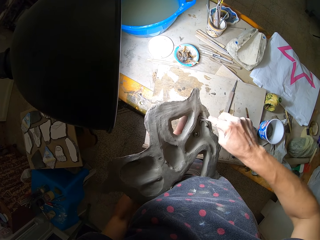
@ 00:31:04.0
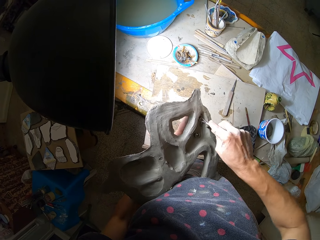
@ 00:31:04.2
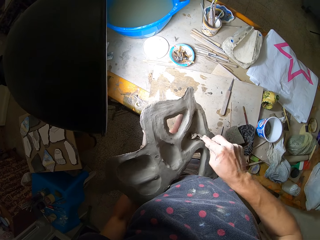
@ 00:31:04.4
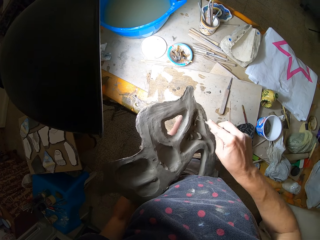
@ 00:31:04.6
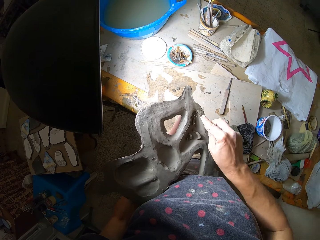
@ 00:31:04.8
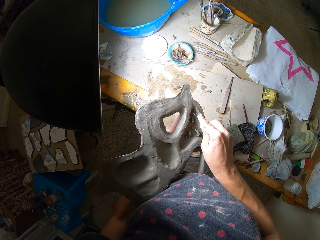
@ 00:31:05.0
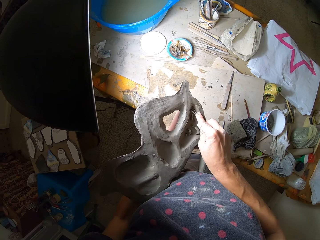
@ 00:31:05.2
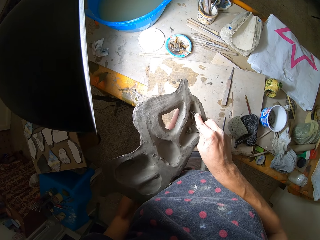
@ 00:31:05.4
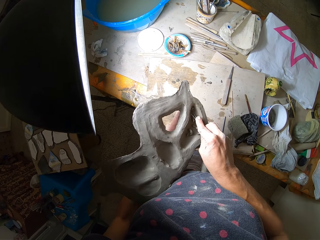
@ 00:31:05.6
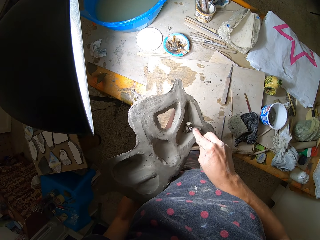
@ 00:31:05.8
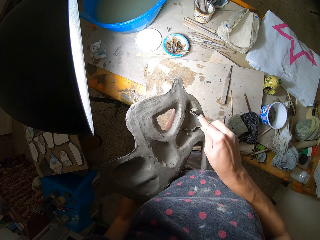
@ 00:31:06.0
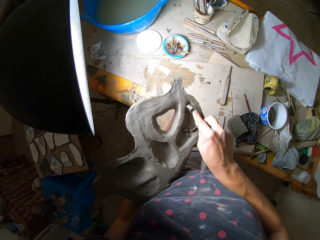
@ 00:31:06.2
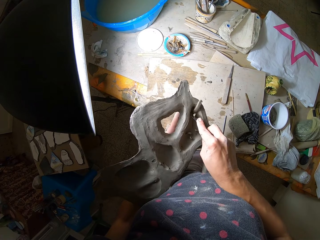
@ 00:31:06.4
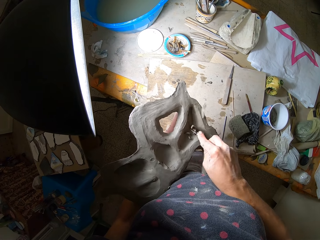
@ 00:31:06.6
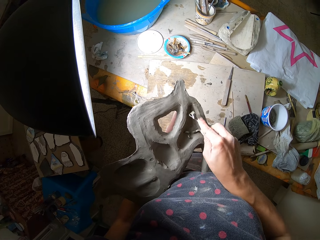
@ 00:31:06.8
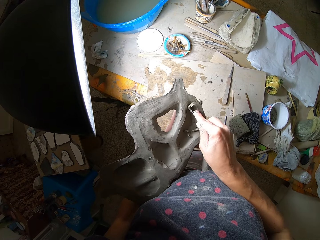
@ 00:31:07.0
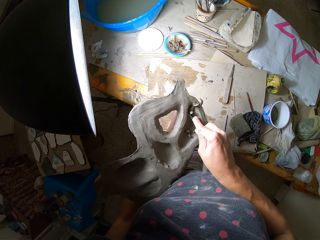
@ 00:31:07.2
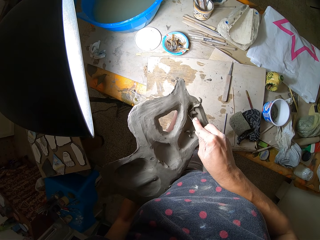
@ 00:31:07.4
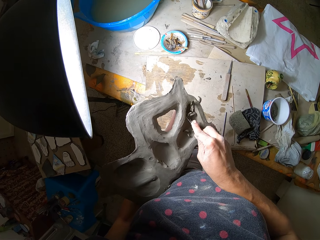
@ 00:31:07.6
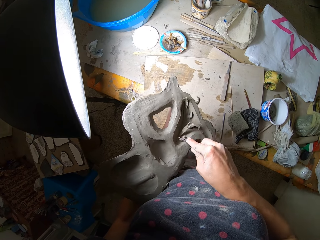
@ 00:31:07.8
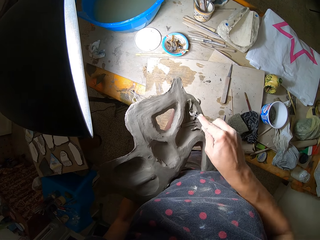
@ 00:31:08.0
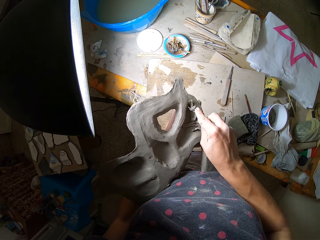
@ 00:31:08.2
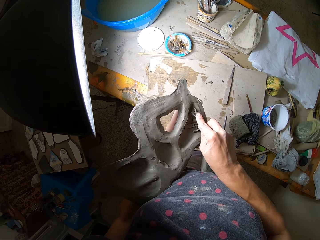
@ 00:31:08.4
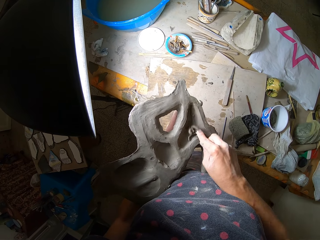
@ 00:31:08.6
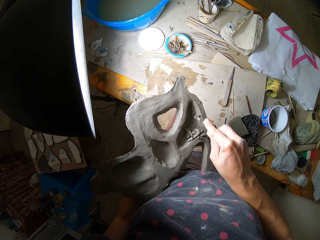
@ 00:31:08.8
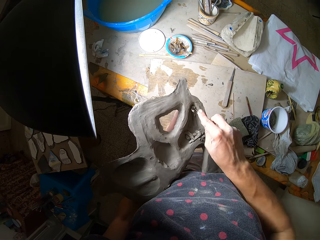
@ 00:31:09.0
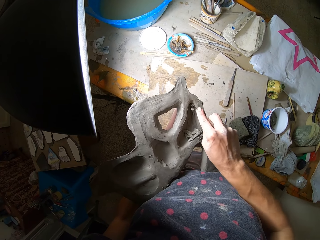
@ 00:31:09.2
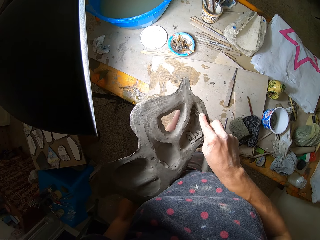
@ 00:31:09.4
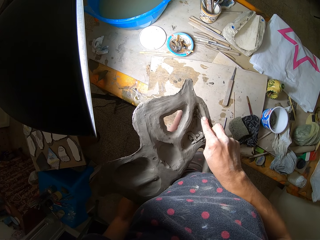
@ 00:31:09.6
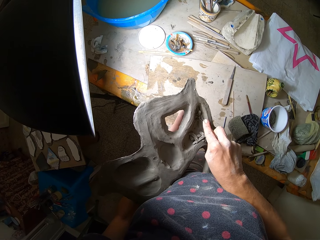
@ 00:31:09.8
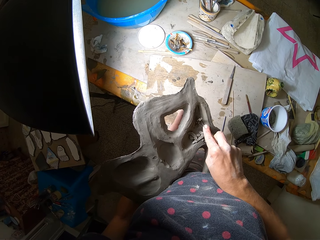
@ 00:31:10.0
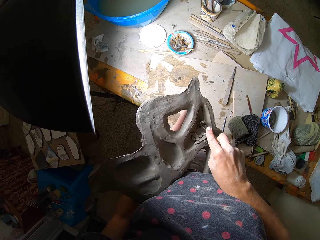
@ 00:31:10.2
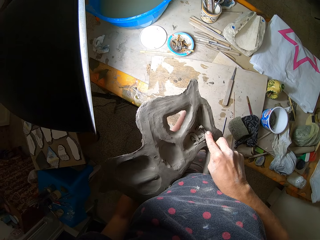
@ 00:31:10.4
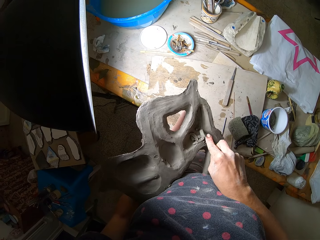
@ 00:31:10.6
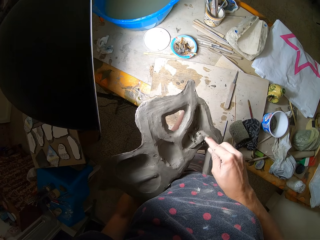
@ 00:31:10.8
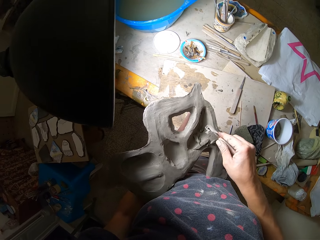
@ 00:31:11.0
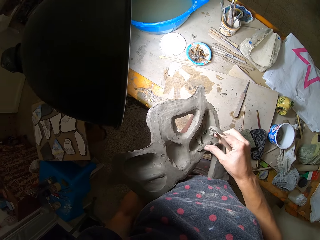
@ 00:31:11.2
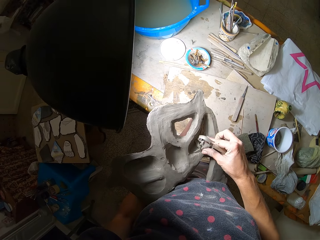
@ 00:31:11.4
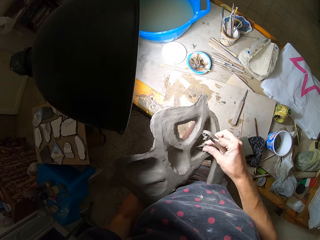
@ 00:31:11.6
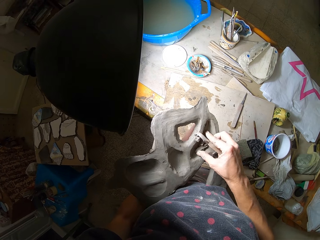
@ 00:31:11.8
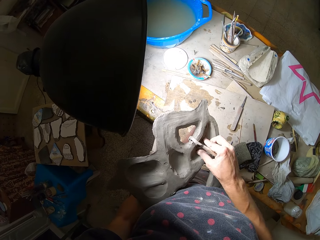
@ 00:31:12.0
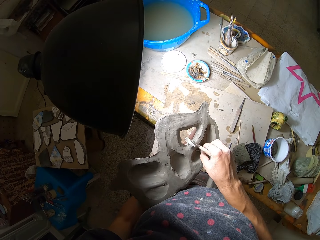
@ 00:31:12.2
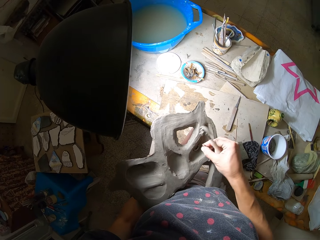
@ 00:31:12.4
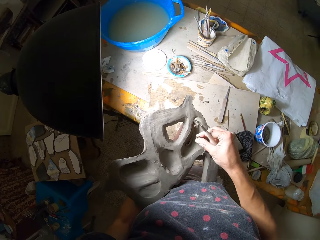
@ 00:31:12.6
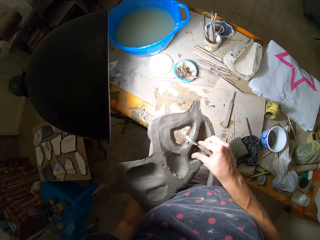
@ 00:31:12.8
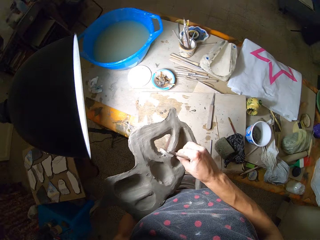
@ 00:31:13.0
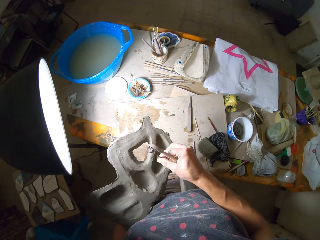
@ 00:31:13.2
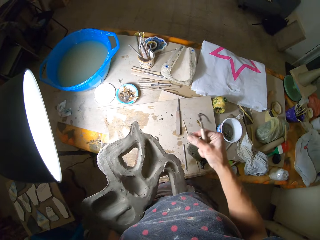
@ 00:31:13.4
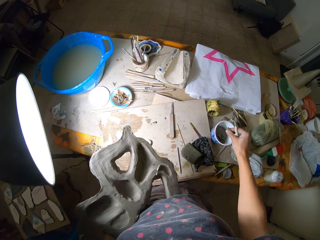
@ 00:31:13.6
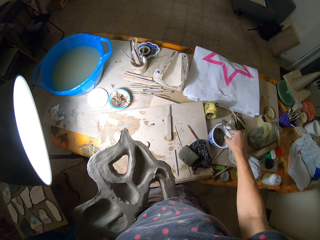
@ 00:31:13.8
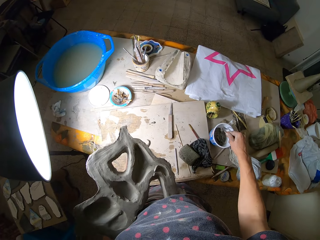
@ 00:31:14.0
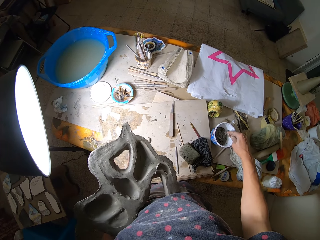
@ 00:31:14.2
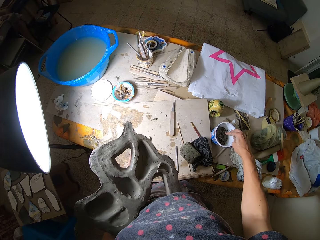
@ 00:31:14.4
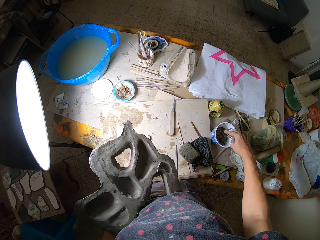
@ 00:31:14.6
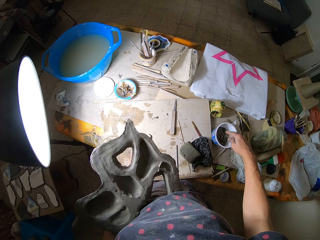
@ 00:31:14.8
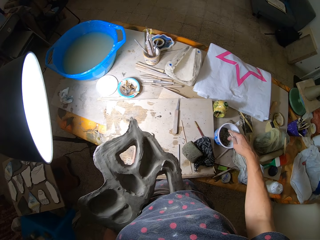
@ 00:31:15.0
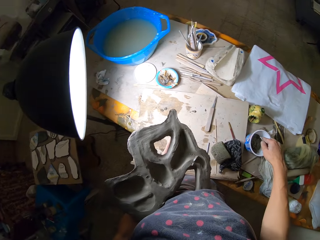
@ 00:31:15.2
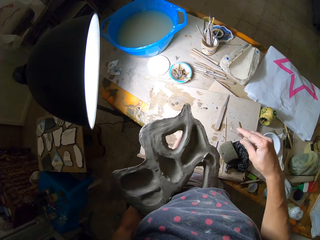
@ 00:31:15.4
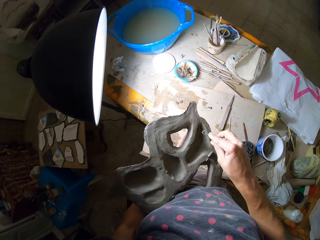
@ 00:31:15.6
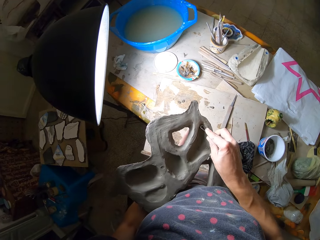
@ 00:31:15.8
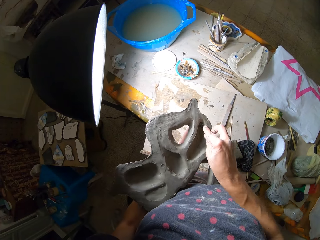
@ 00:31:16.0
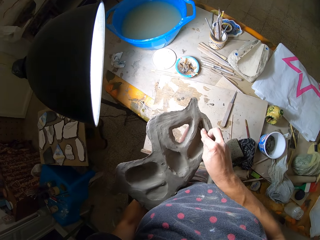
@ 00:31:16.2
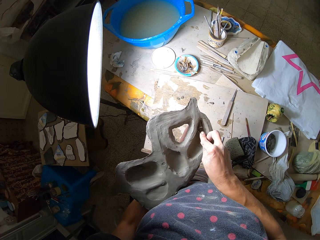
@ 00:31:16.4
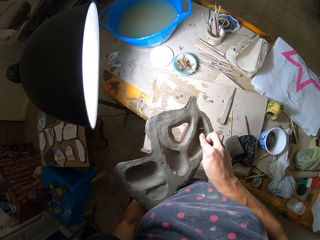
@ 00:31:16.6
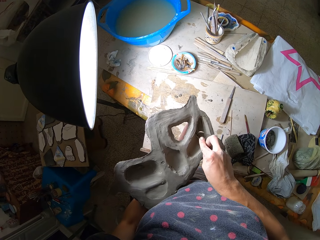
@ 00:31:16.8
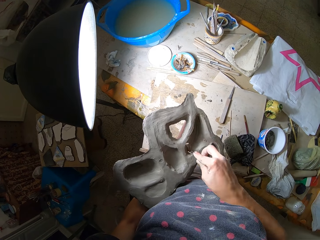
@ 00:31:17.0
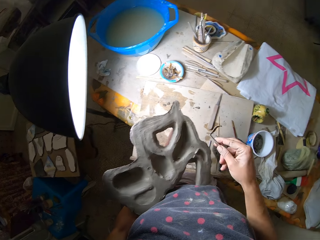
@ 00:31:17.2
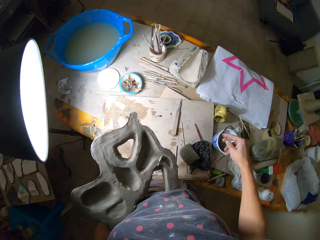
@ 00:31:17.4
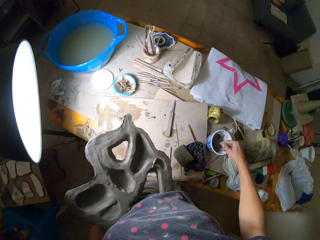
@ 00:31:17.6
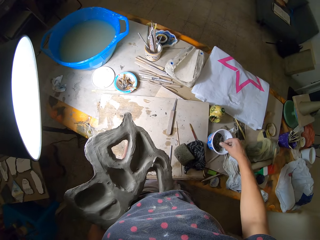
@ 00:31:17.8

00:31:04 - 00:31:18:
The camera wearer packs the clay in the second sculpture with her right hand. She drops the clay in the second bowl on the table with her right hand. She pours the clay in the ribbon tool in the second bowl with her right hand. She scrapes the second sculpture with the ribbon tool in her right hand.

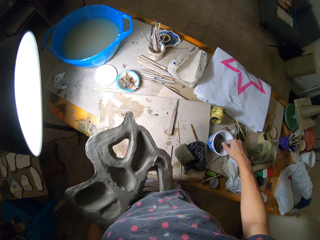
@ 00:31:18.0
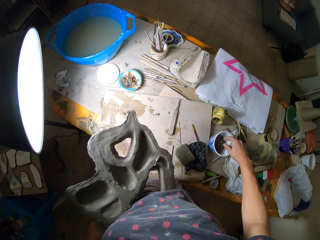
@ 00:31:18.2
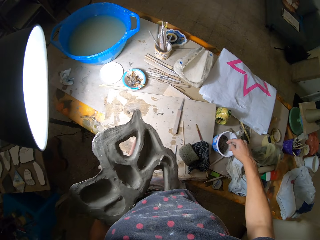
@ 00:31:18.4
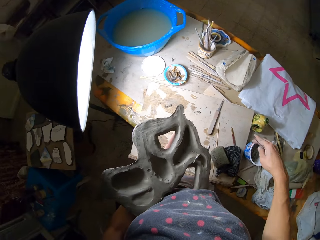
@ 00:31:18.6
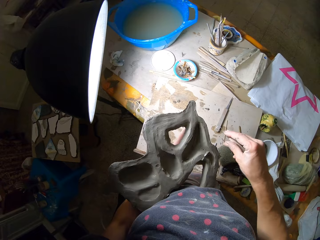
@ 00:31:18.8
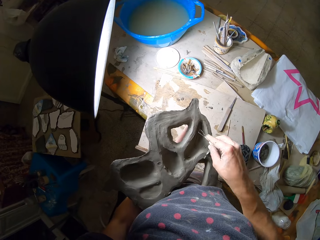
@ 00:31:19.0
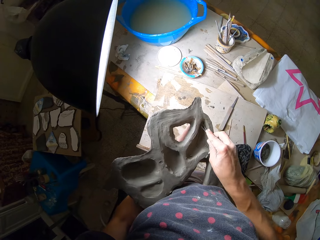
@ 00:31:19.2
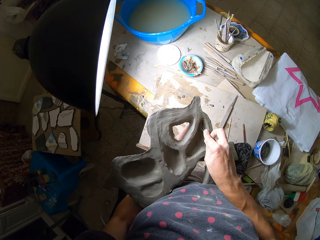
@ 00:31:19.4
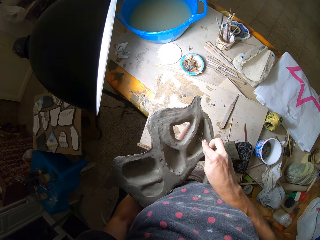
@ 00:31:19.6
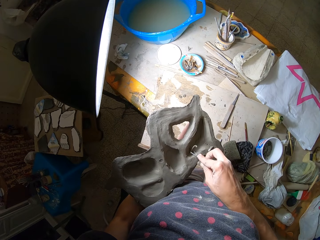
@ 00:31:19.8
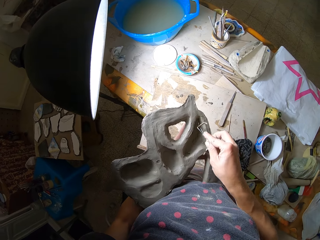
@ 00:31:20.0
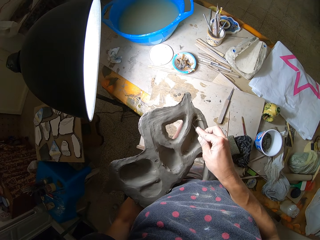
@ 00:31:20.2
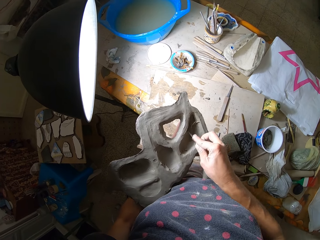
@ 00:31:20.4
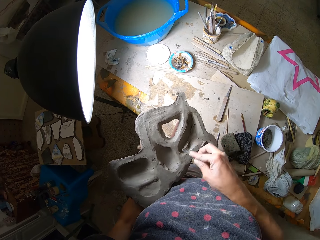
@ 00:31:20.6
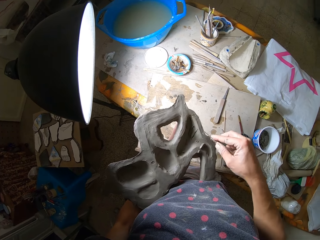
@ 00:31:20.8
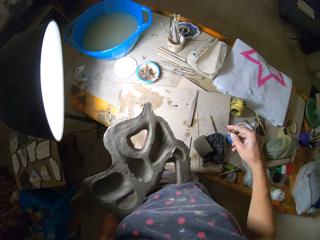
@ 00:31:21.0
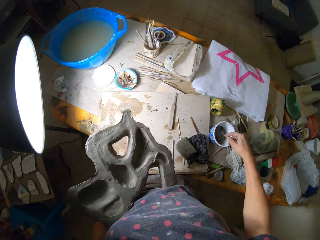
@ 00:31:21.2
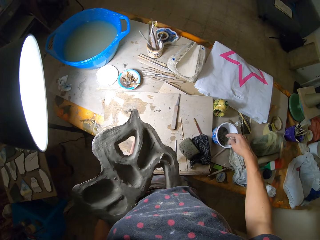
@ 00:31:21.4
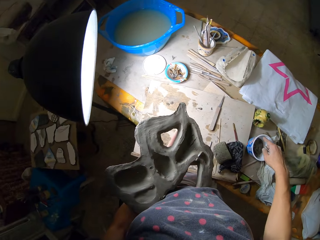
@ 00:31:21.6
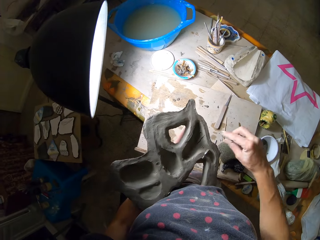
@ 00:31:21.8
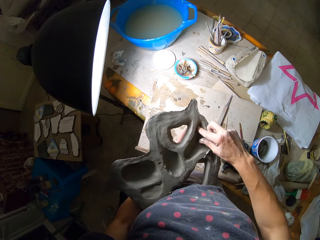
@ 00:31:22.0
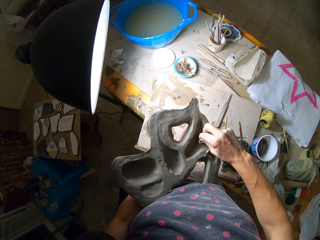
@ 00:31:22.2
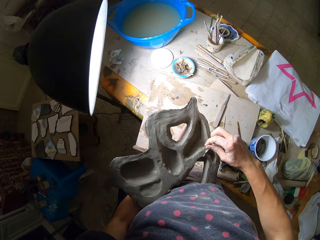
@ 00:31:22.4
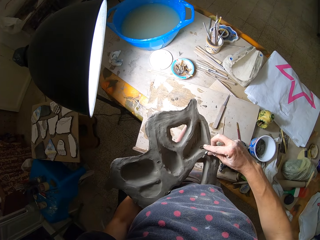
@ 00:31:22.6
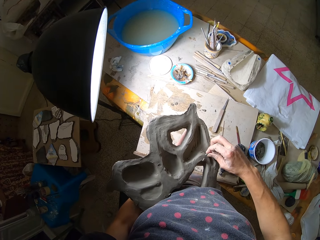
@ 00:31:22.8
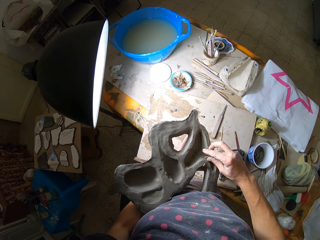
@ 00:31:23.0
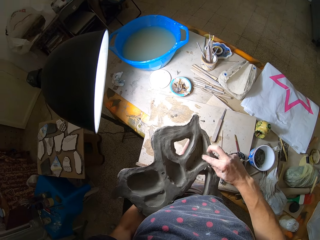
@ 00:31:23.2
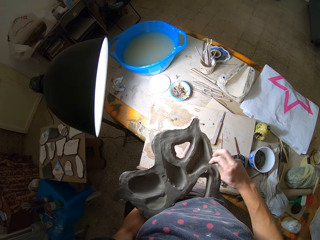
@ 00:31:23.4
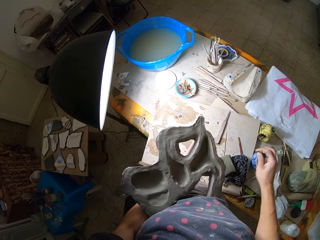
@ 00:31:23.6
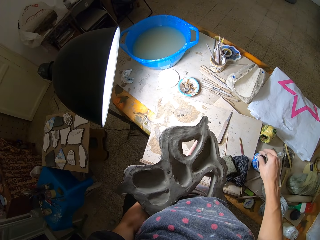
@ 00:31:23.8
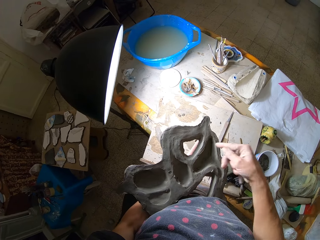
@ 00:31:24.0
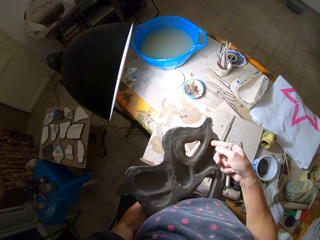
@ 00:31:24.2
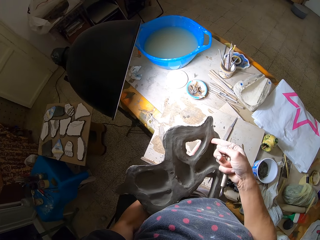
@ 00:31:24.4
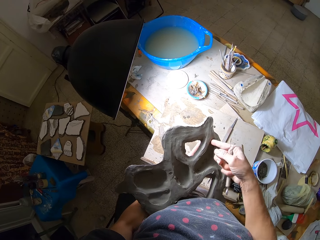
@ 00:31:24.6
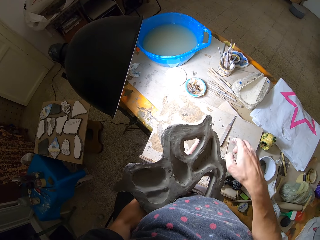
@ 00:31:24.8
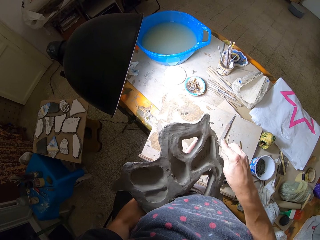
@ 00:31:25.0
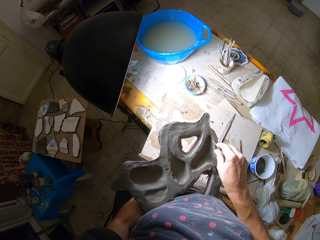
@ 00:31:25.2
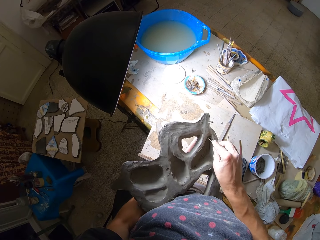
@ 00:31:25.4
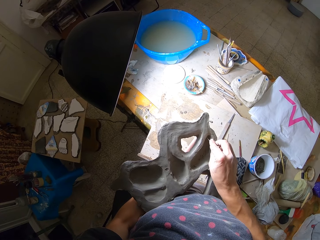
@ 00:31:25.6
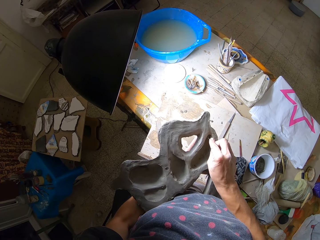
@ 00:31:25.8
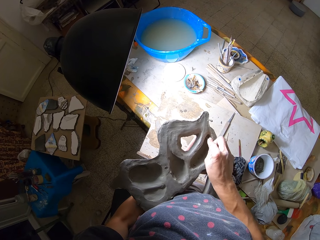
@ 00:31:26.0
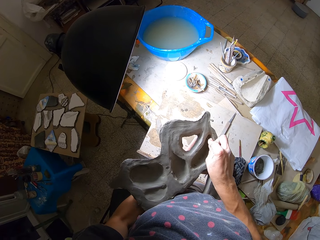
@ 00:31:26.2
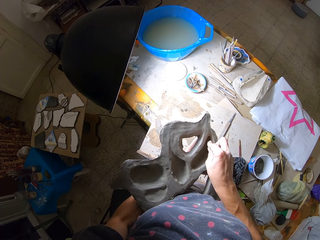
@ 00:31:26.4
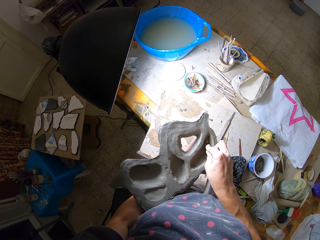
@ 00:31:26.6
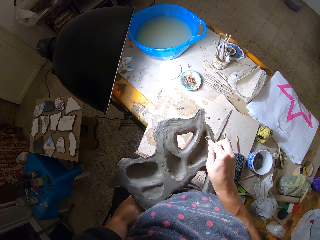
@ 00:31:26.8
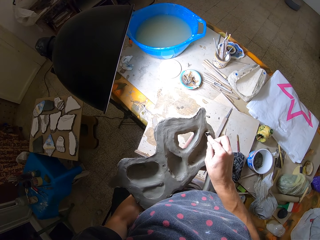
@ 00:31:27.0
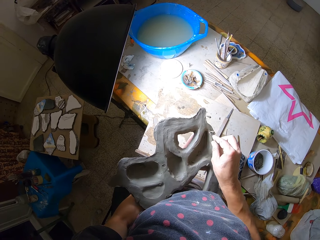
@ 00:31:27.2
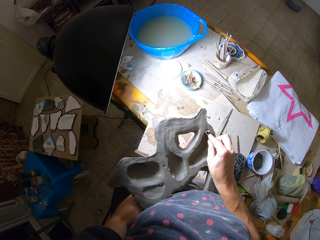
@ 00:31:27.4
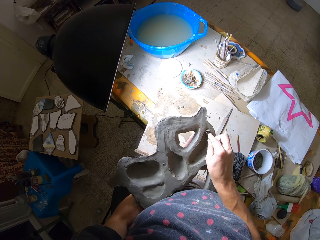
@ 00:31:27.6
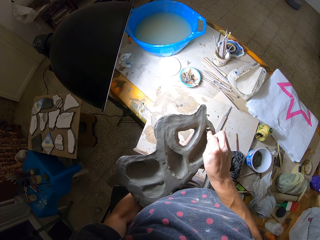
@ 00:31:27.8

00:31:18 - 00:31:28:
The camera wearer pours the clay in the ribbon tool in the second bowl with her right hand. She scrapes the second sculpture with the ribbon tool in her right hand. She pours the clay in the ribbon tool in the second bowl with her right hand. She scrapes the second sculpture with the ribbon tool in her right hand. She pours the clay in the ribbon tool in the second bowl with her right hand. She rubs the second sculpture with her right index finger. She scrapes the second sculpture with the ribbon tool in her right hand.
